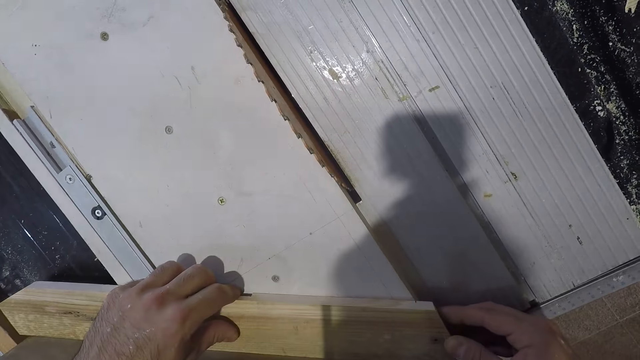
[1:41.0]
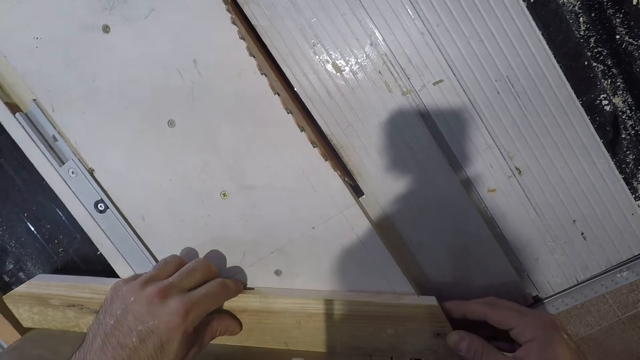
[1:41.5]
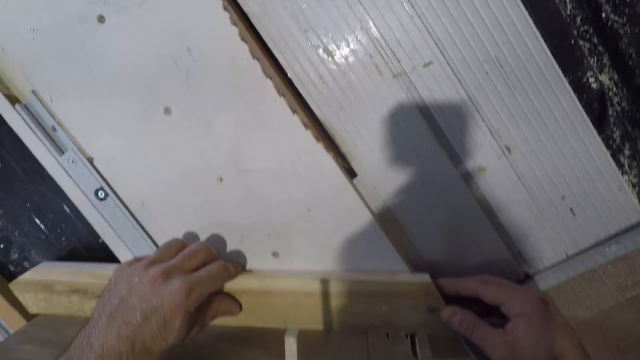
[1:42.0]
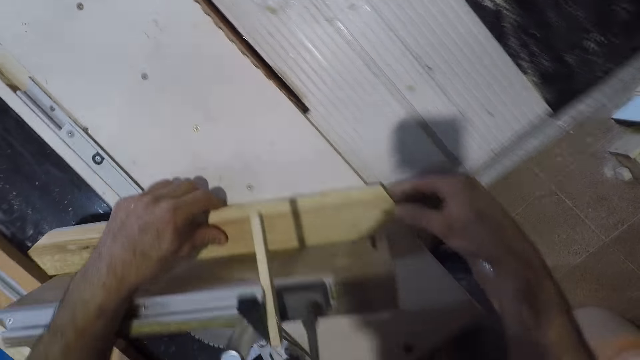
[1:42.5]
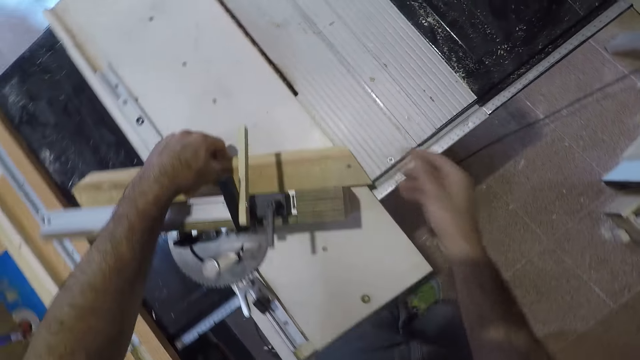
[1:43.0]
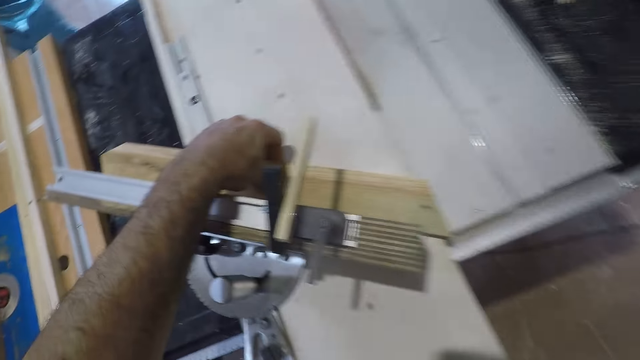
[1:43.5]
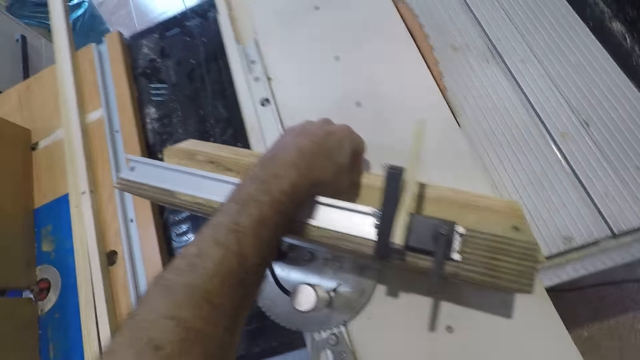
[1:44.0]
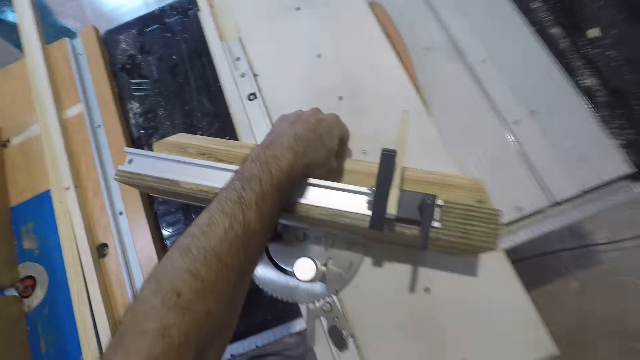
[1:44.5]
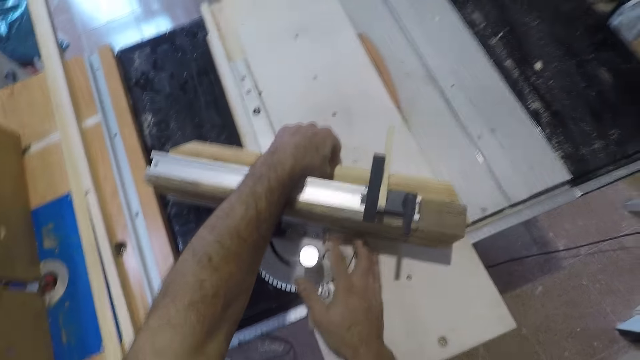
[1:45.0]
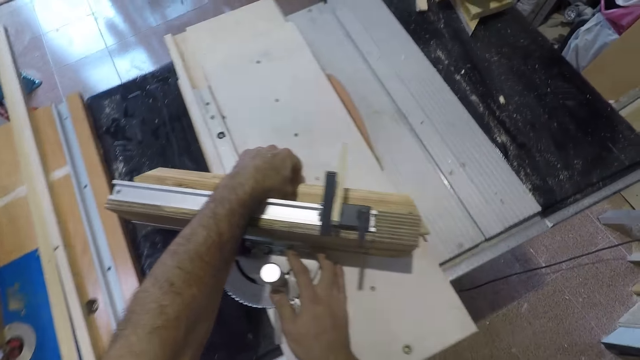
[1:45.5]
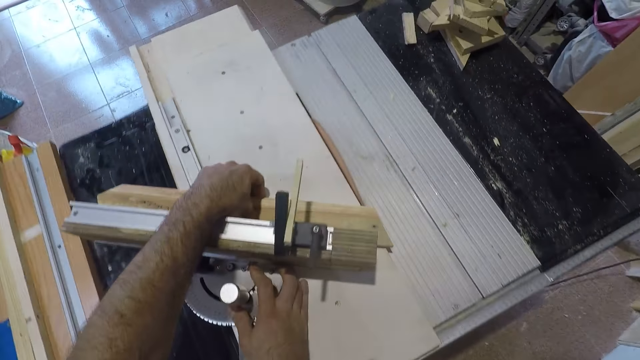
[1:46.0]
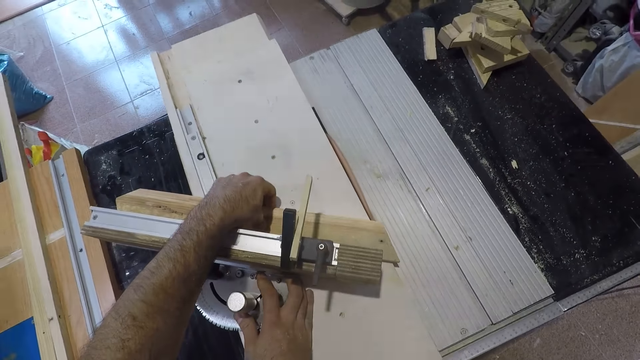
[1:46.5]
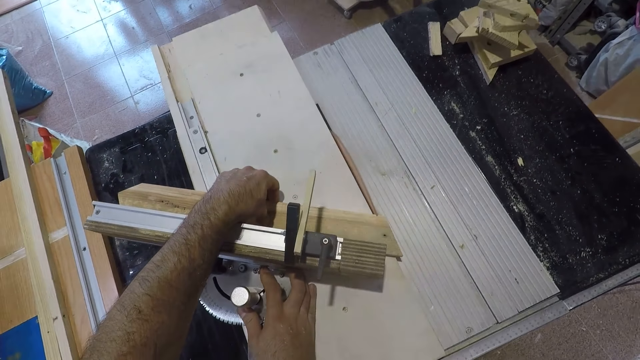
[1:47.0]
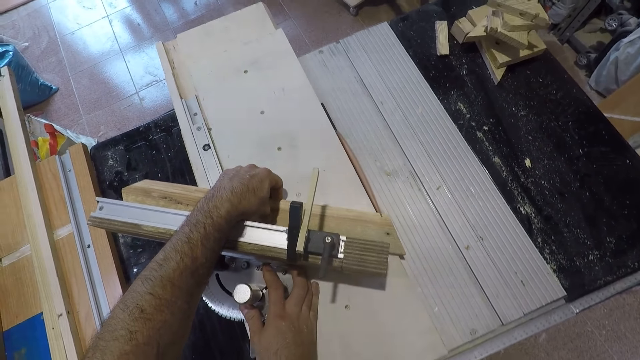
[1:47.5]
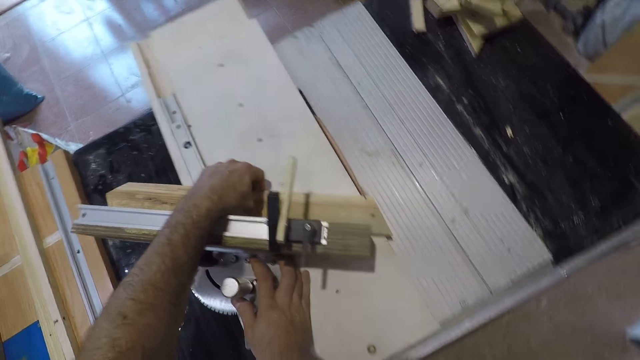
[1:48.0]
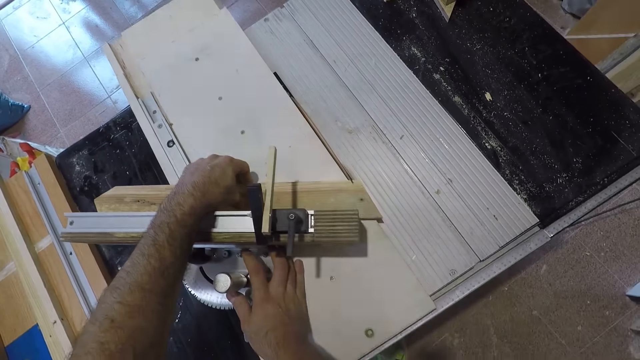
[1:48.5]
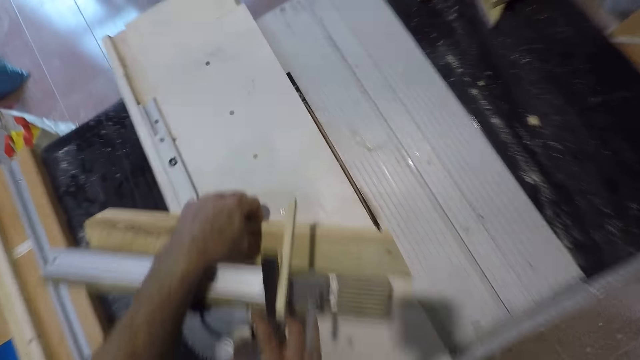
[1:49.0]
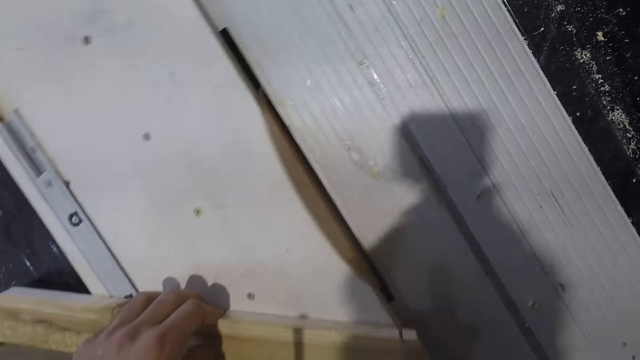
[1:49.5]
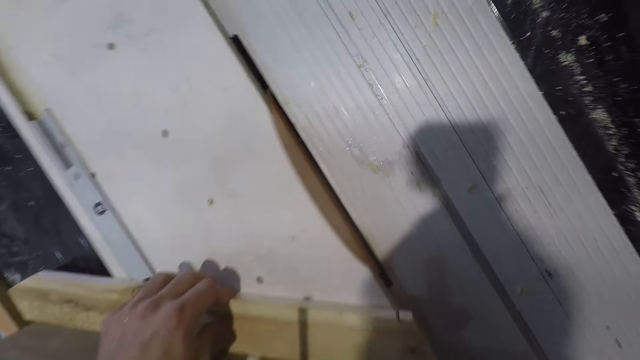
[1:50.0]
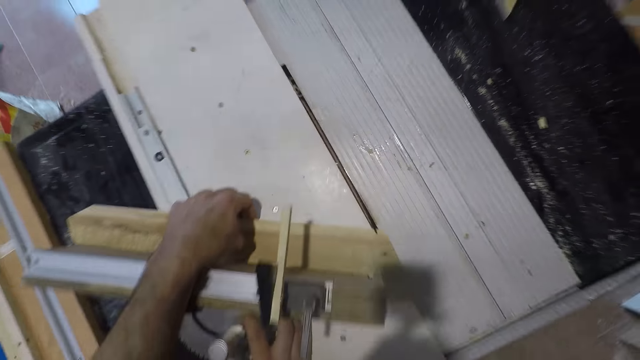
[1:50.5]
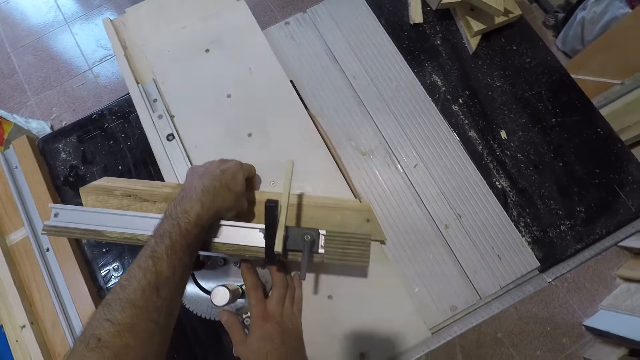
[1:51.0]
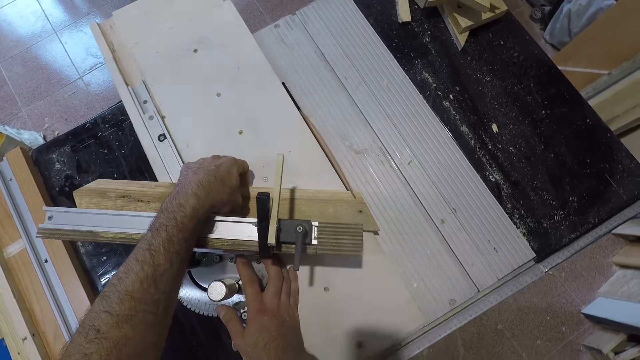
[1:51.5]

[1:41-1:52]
The camera wearer turns on the table saw. They cut the wood with the table saw.

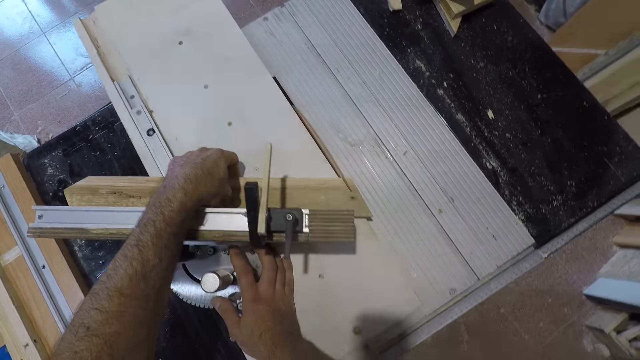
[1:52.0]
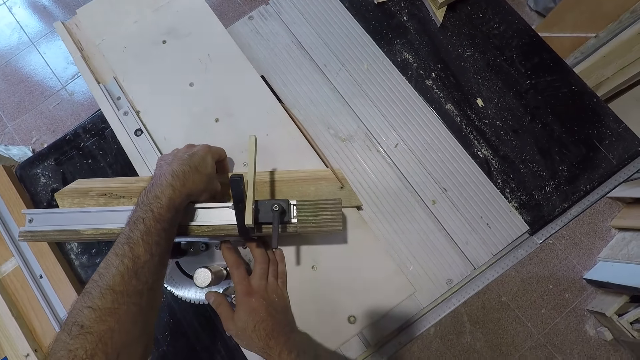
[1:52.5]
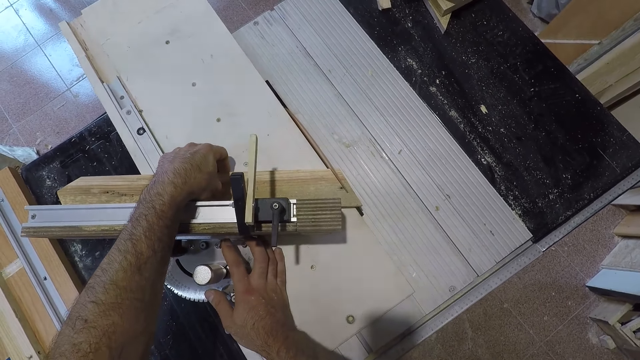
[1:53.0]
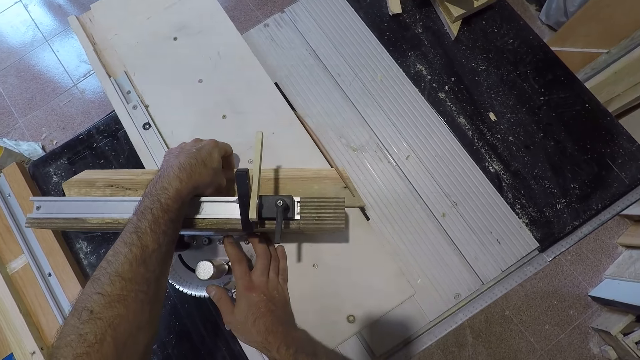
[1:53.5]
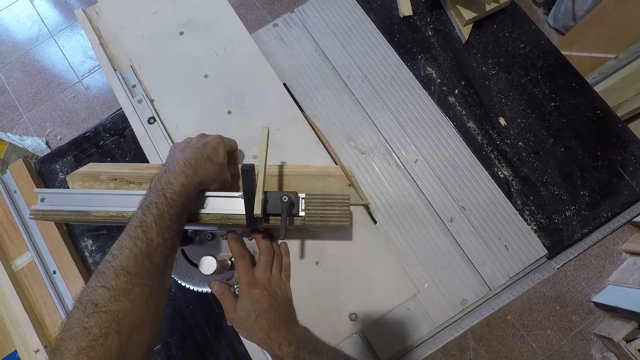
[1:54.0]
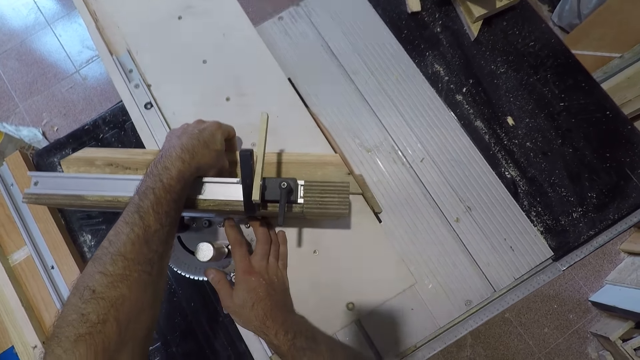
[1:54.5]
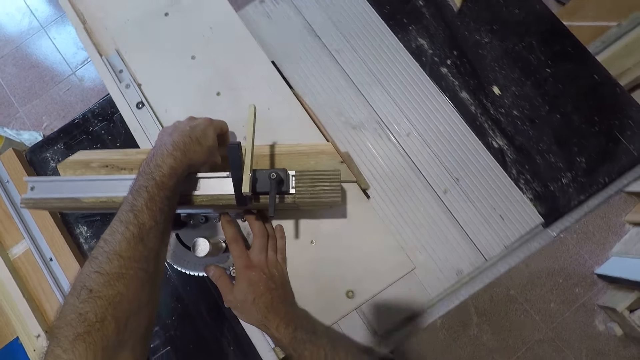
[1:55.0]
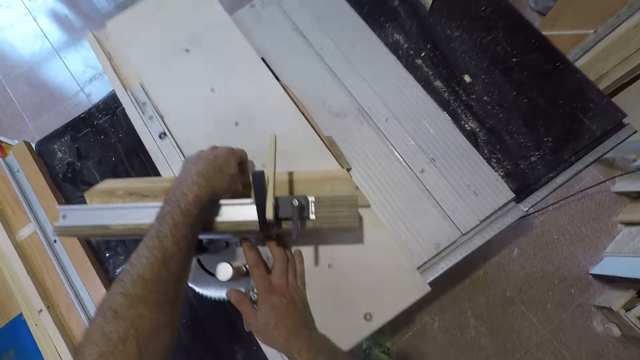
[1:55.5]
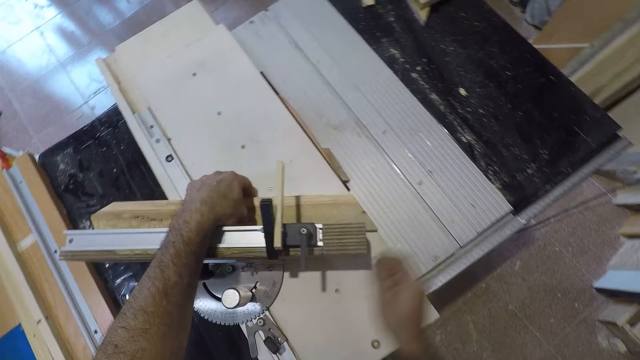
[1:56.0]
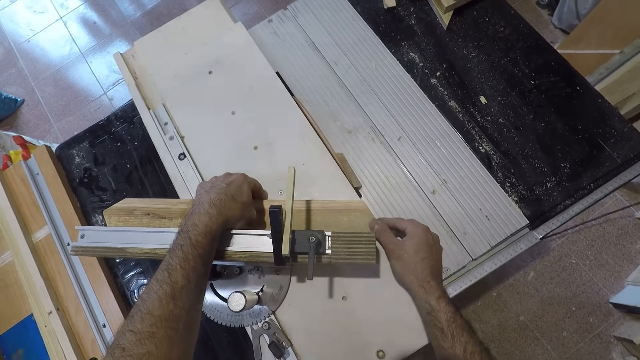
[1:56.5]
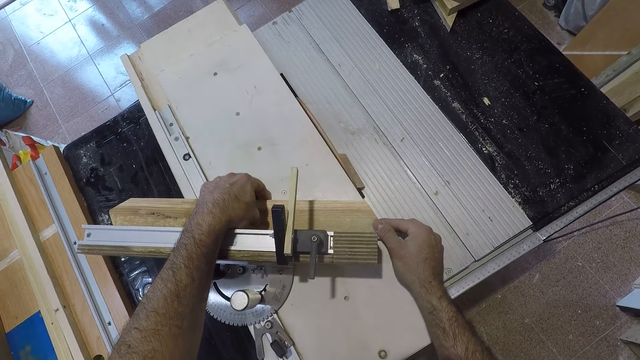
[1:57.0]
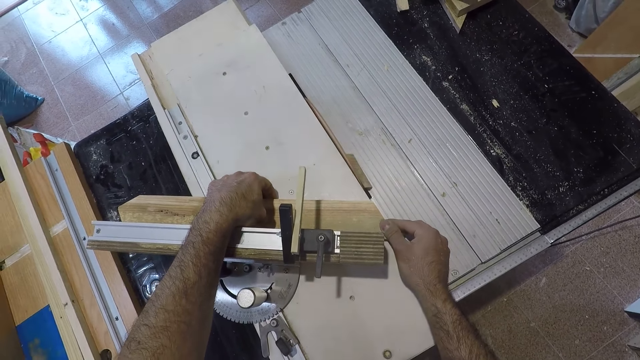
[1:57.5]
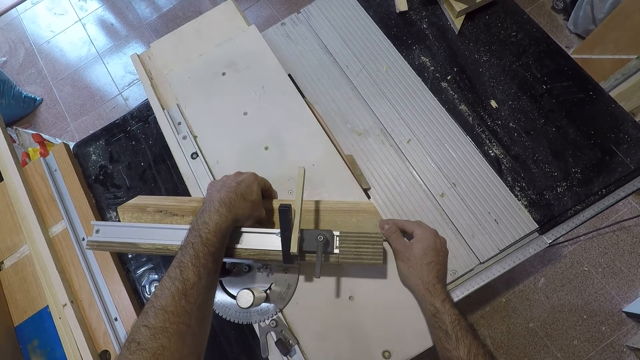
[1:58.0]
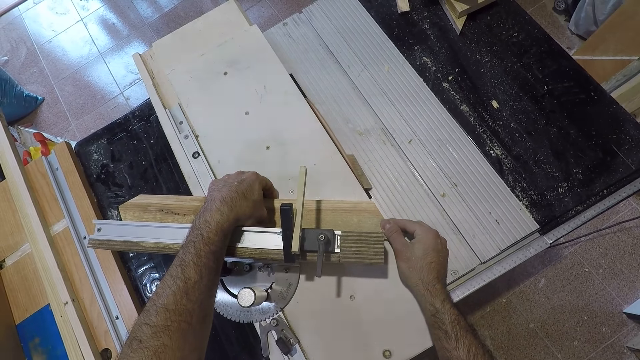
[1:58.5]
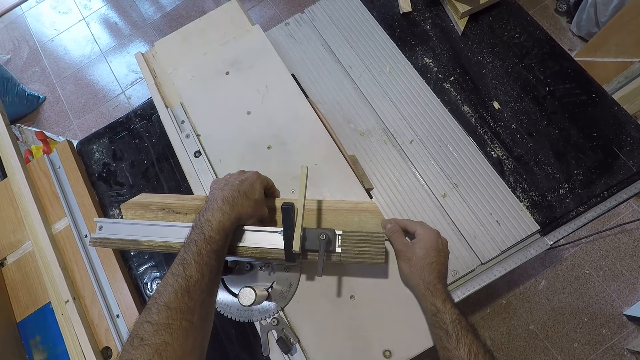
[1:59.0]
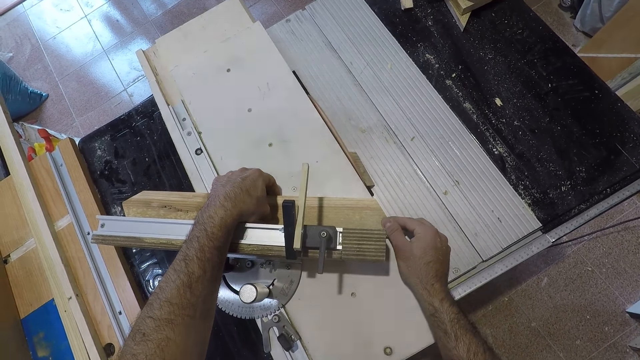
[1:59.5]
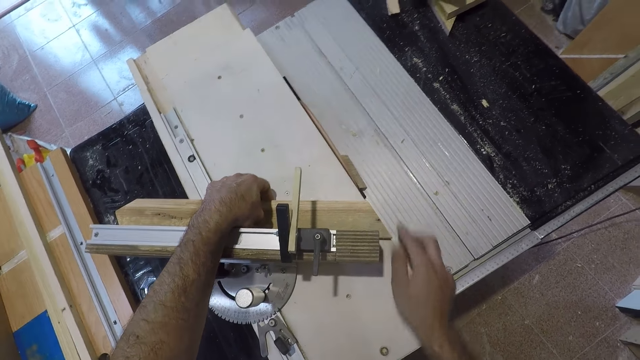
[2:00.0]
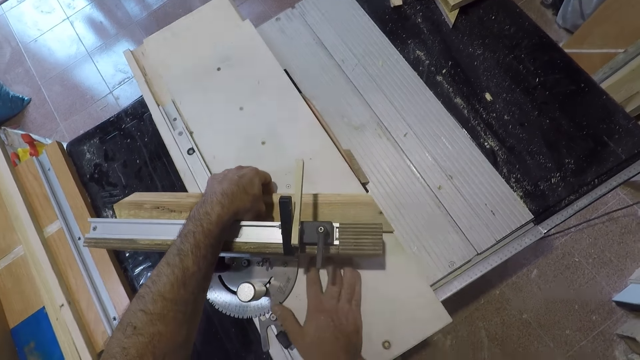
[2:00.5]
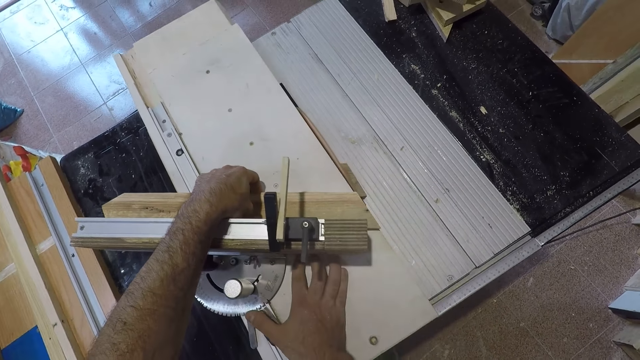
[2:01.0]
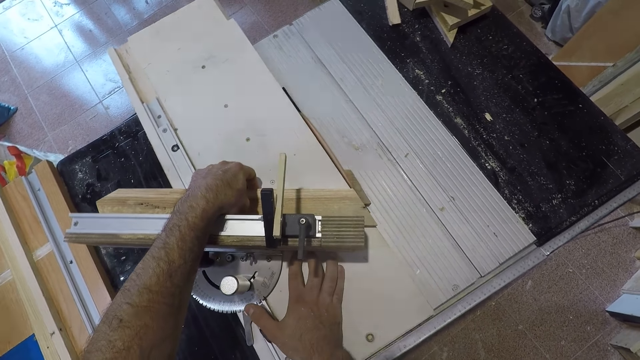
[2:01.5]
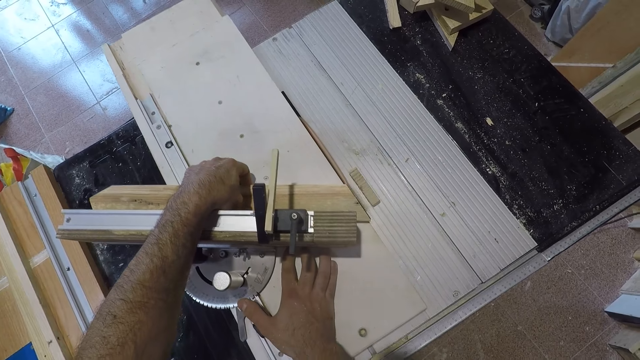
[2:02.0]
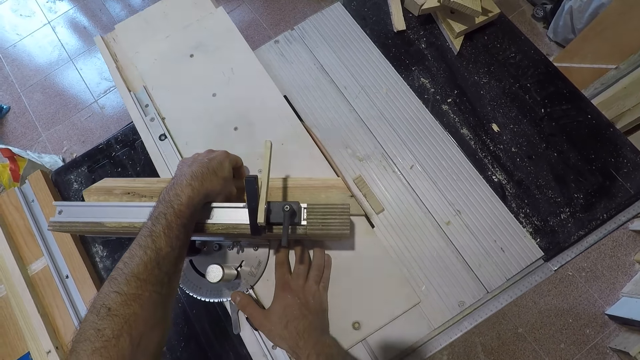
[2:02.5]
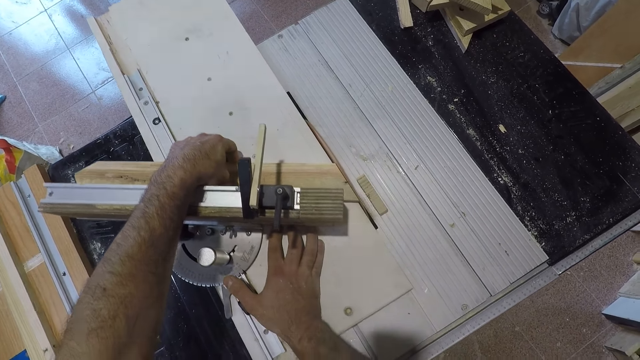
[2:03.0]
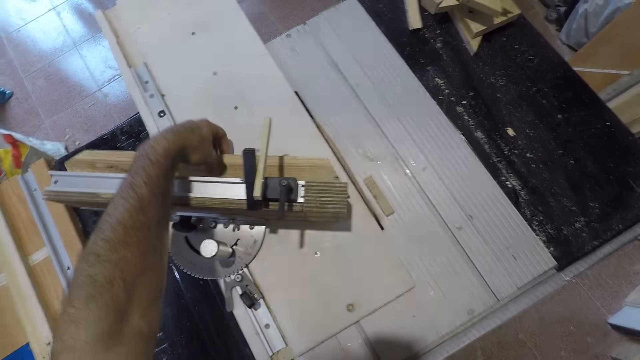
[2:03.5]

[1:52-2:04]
The camera wearer cuts a small piece of wood using the grinding machine. He adjusts the wood with his right hand. He touches the cut place with his hand. He pushes the wood through the cutting blade.
